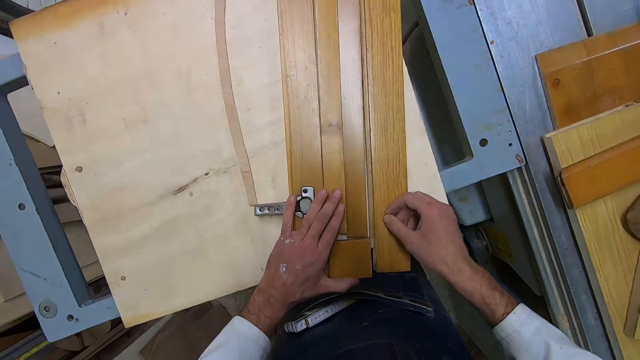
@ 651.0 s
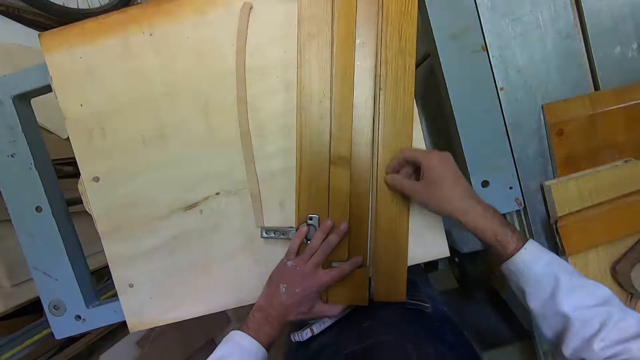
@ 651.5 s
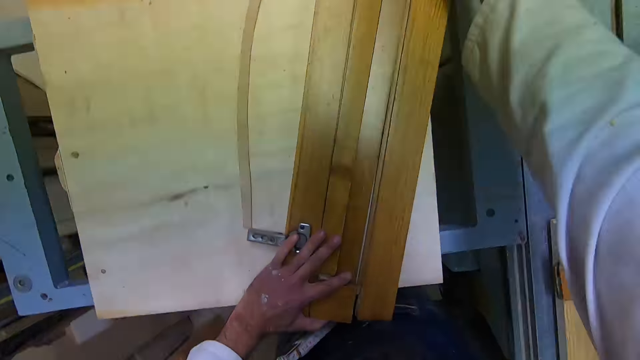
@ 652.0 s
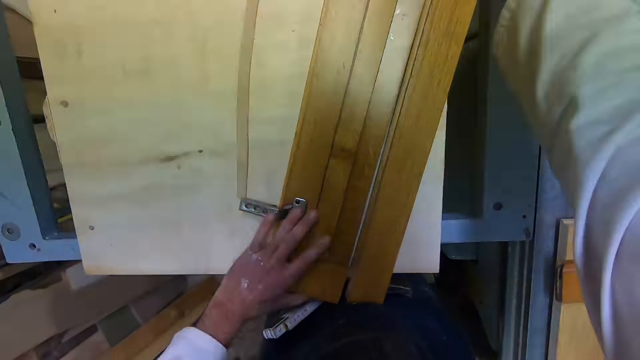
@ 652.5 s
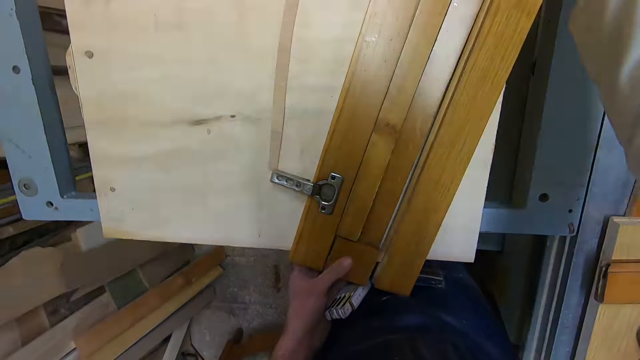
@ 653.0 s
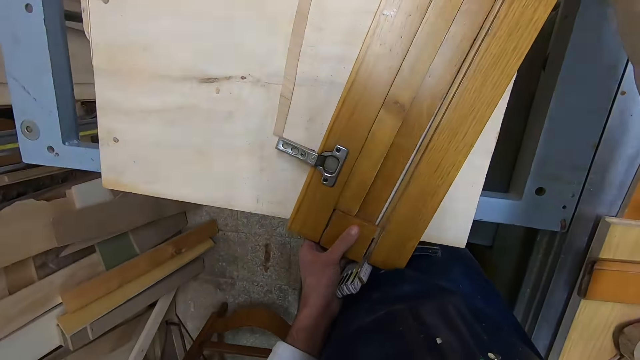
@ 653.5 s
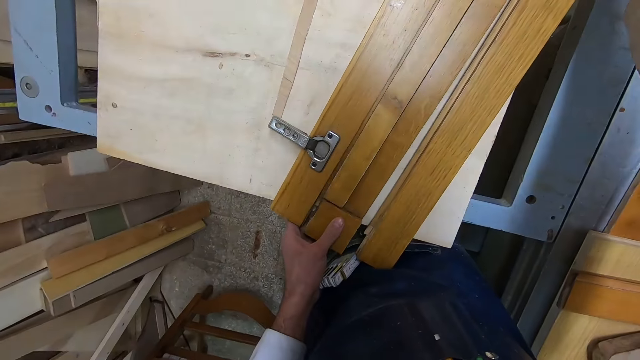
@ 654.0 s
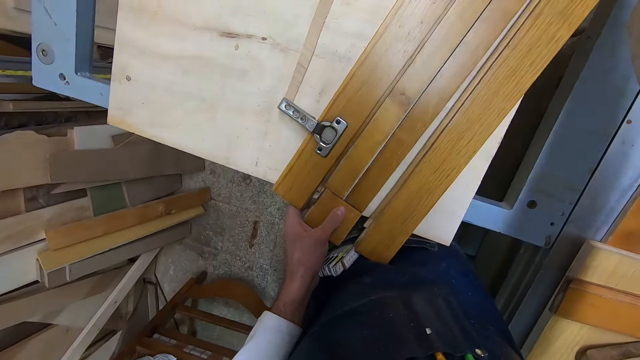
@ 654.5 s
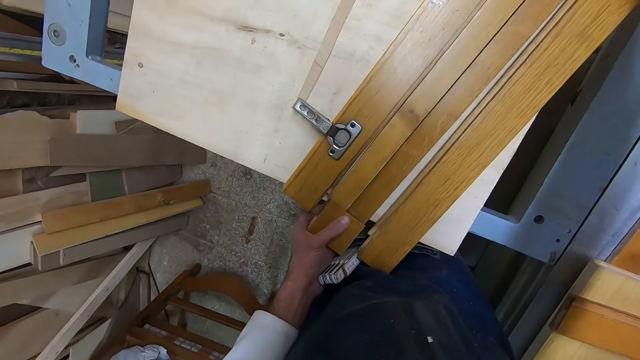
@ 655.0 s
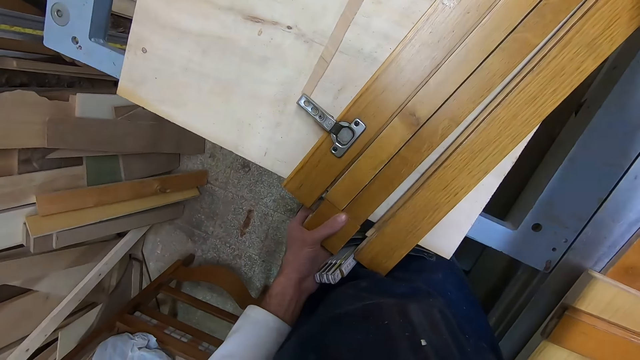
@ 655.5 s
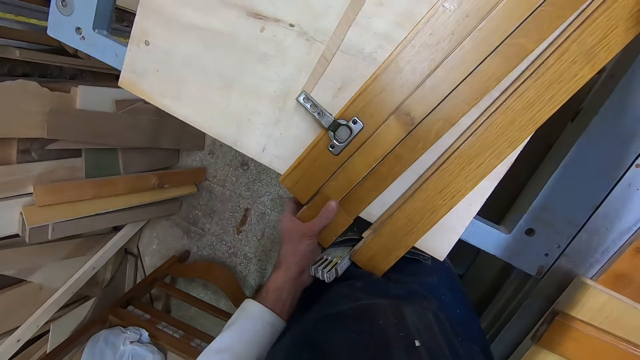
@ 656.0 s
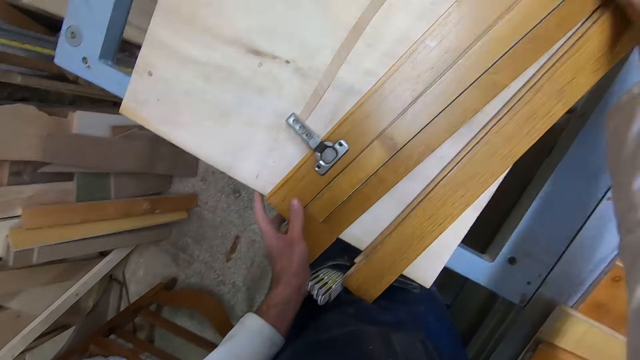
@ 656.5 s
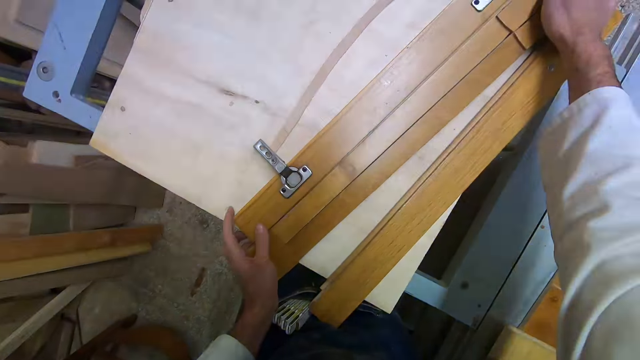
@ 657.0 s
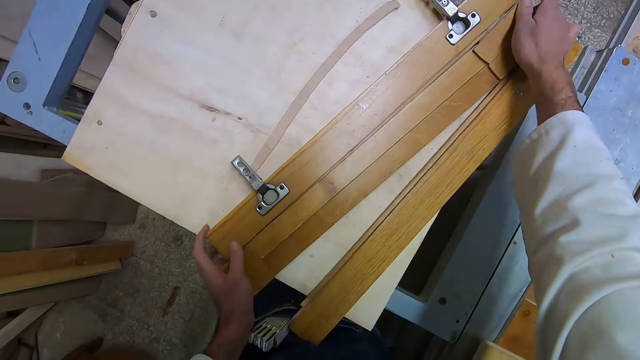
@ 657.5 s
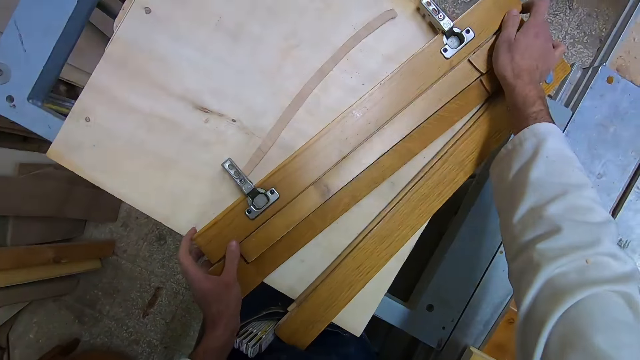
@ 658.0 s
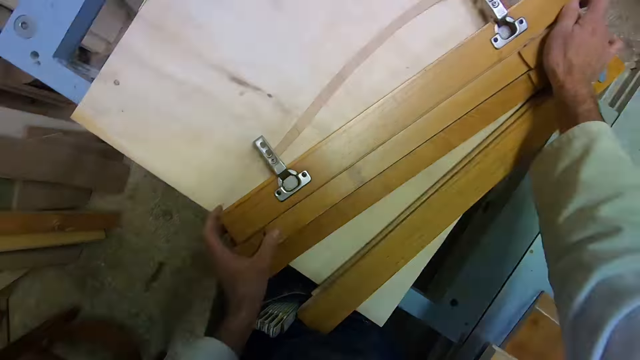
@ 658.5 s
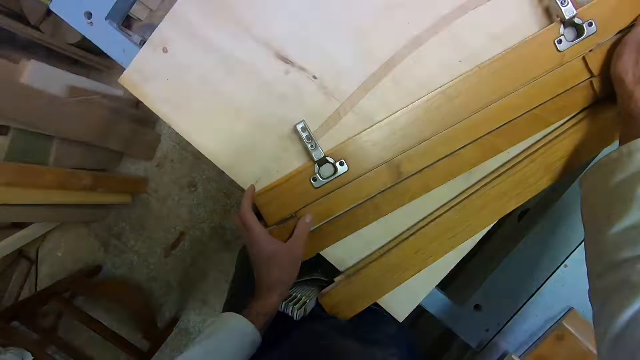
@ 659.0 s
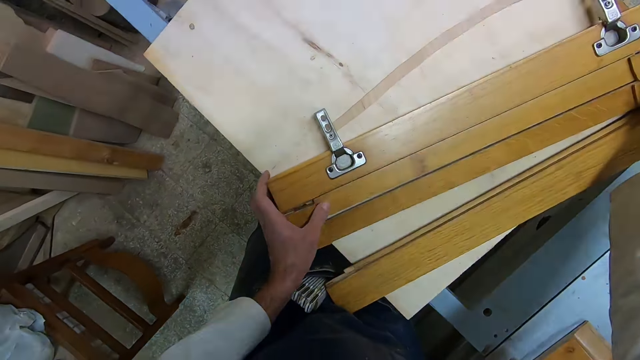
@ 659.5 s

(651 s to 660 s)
The camera wearer adjusts the wood with the right hand and holds the wood with the left hand. They adjust the wood with the left hand. They hold the wood with both hands.

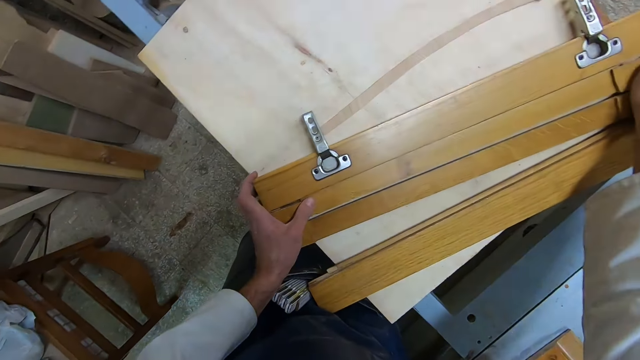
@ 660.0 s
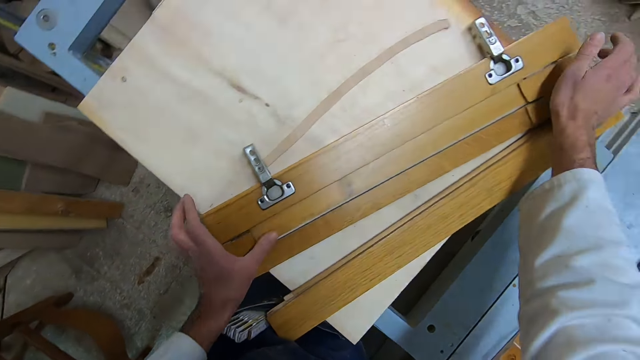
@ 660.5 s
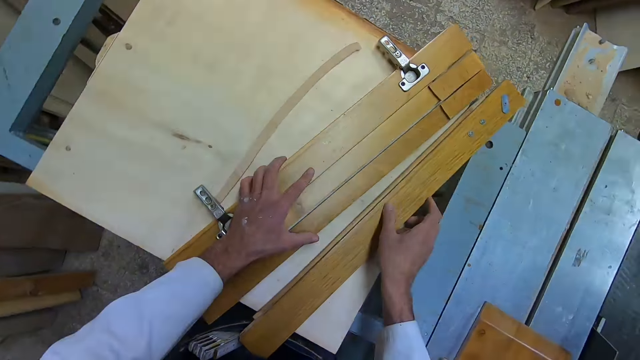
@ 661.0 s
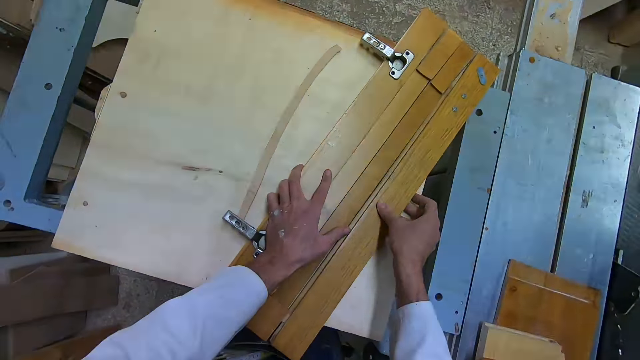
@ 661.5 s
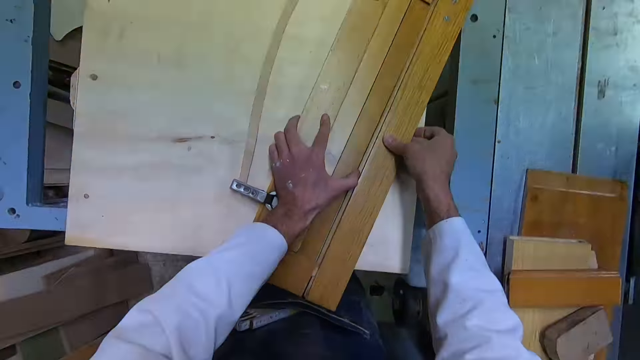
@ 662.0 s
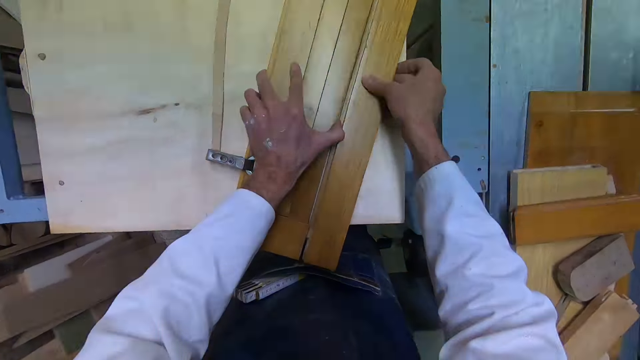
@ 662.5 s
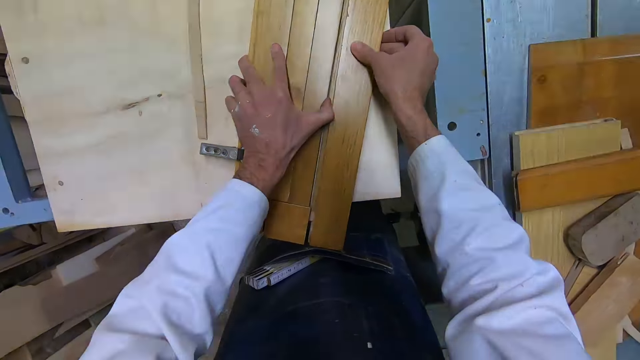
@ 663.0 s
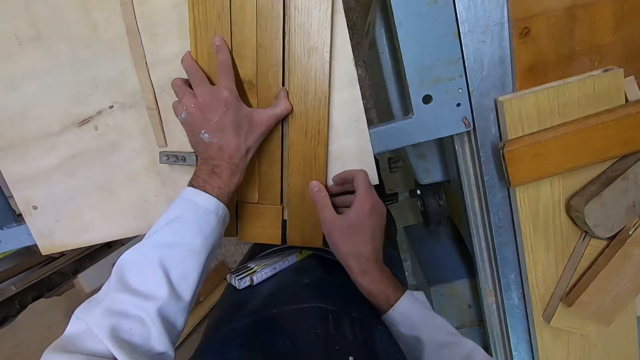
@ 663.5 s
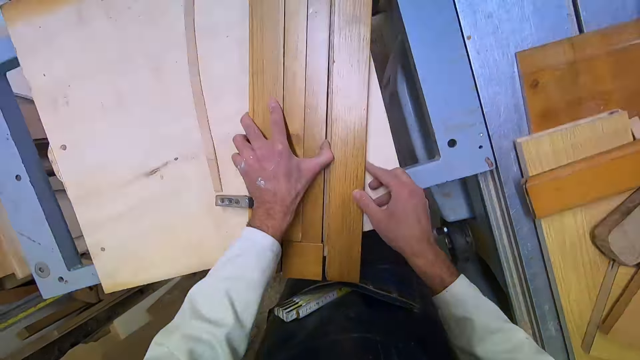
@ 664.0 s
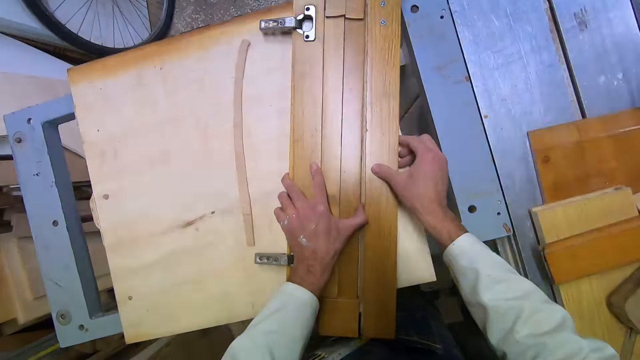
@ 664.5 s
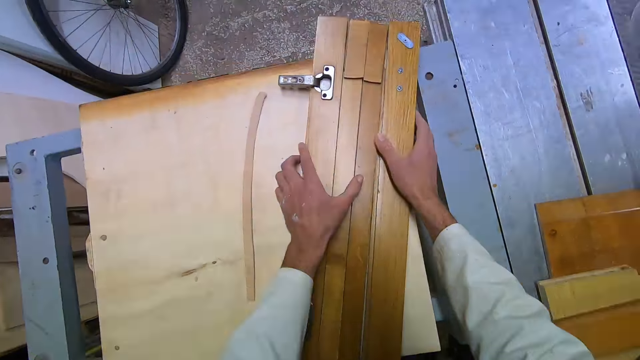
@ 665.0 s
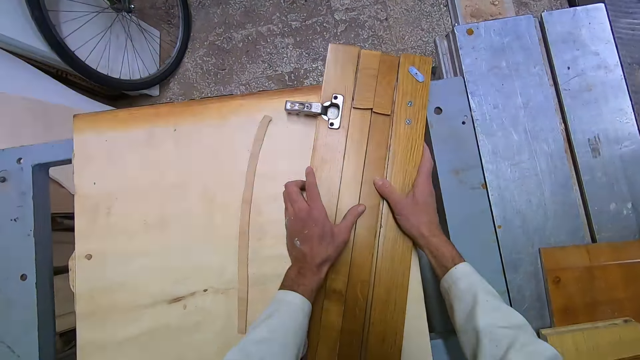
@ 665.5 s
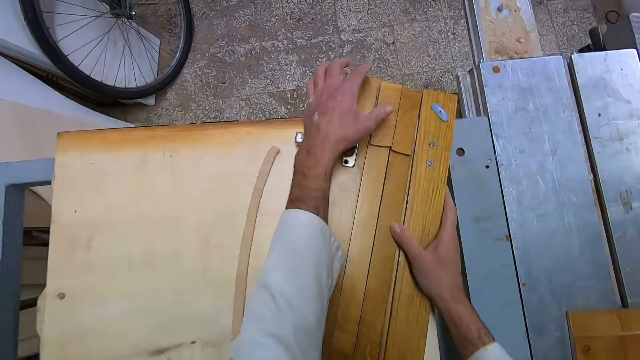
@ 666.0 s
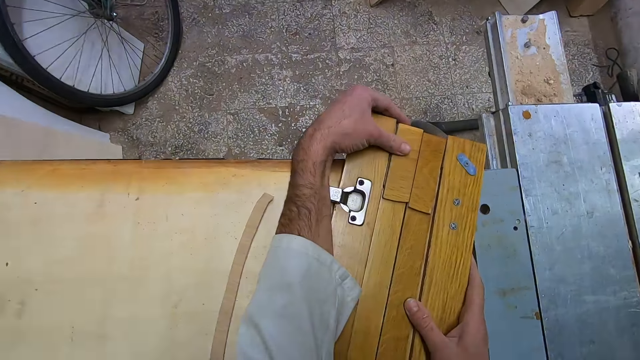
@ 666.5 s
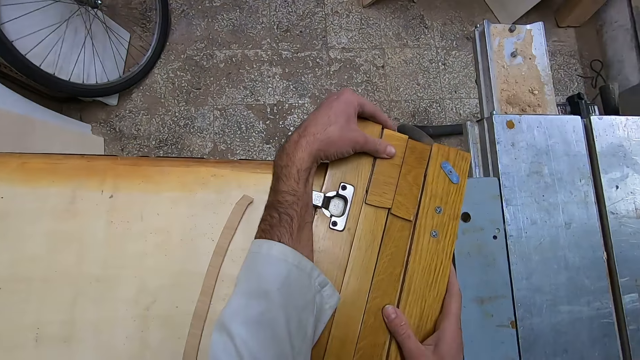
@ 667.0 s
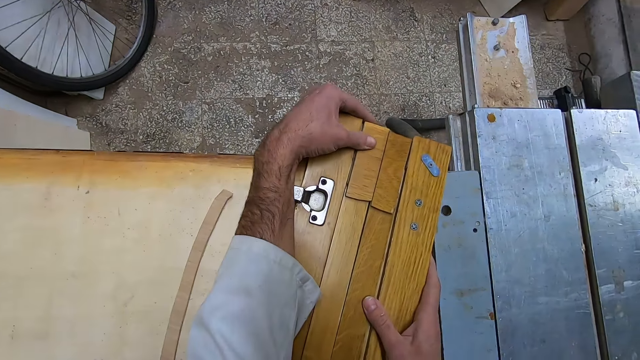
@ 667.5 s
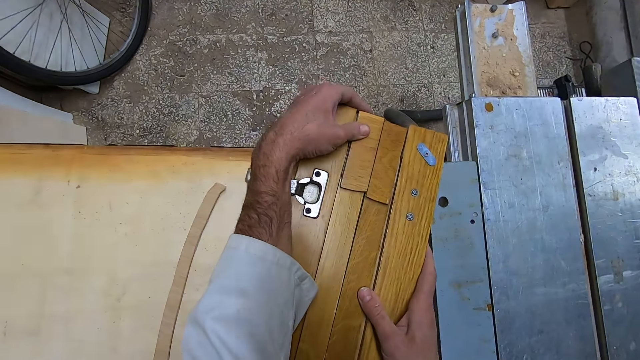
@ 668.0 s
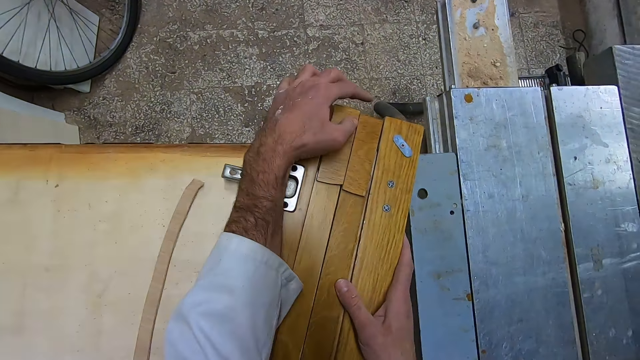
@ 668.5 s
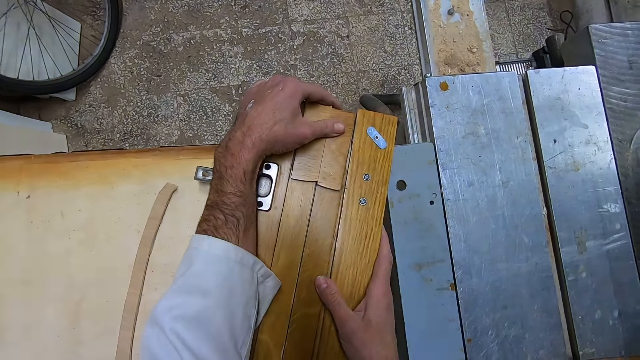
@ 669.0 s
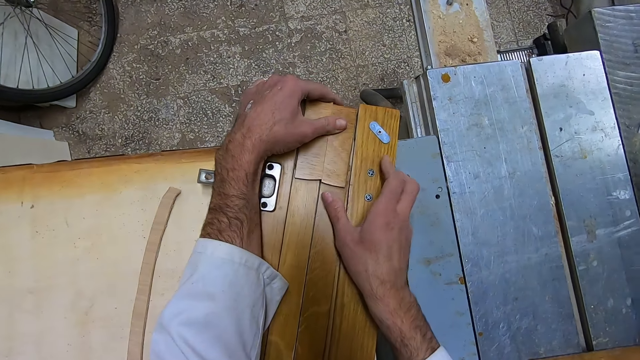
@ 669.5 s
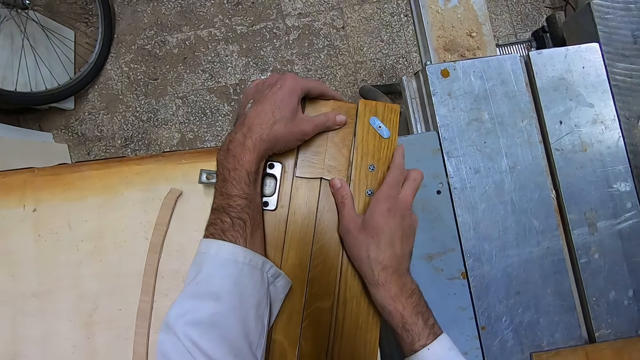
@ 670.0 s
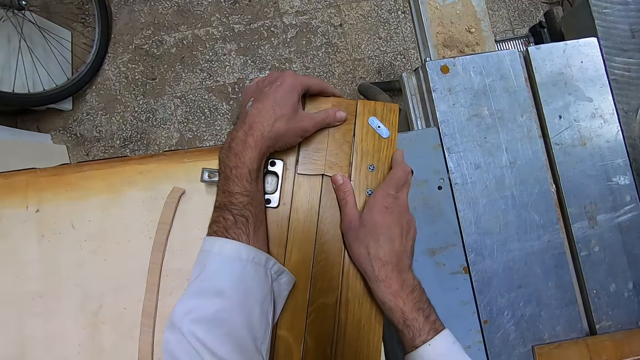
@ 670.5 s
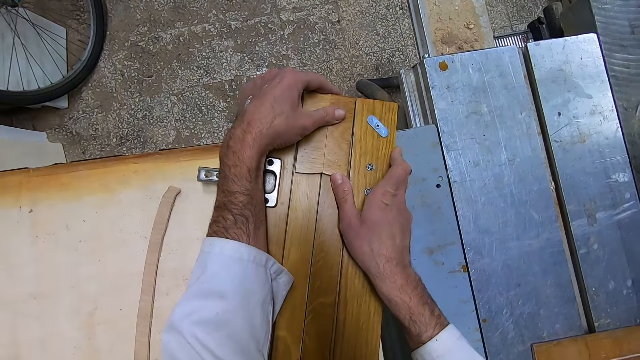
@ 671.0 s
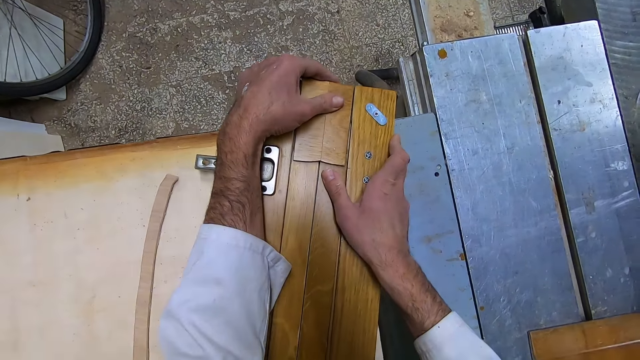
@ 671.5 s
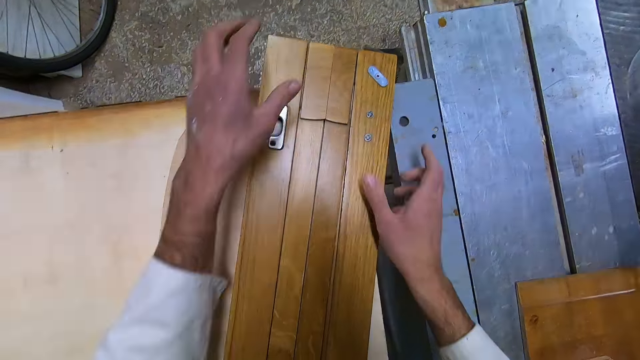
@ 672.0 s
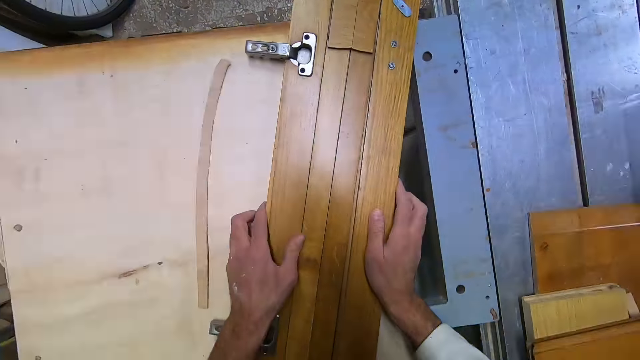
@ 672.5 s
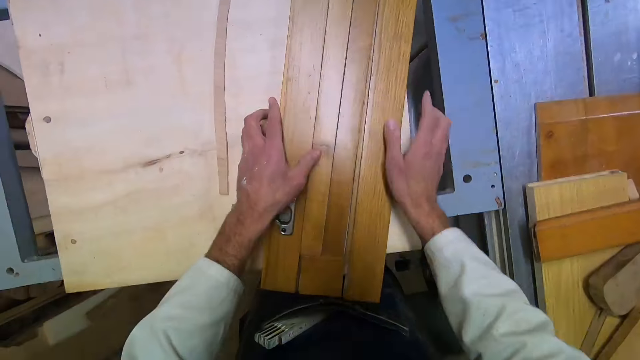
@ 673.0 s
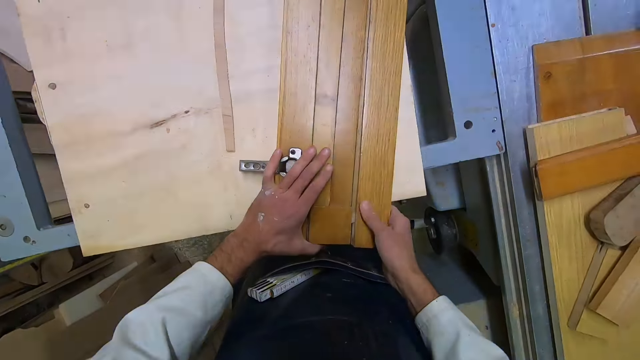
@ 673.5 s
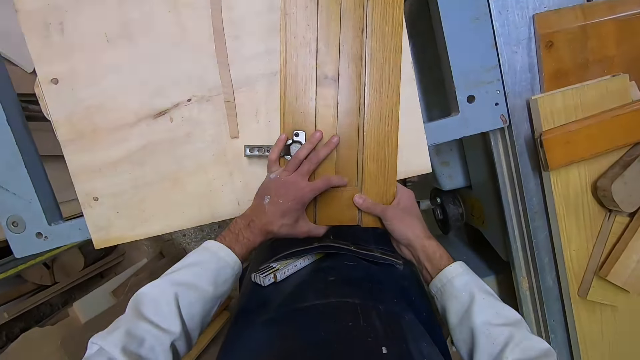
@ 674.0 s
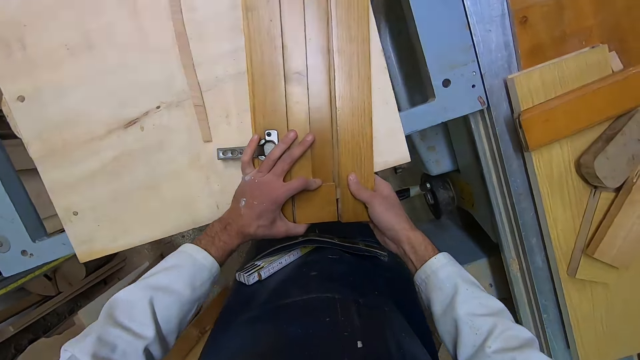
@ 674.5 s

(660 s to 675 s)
The camera wearer puts the pieces of wood together with the left hand and the right hand. He holds down the pieces of wood together. He lifts his hands. He holds the pieces of wood with both hands. He lifts his hands again and holds the pieces of wood with both hands again.
